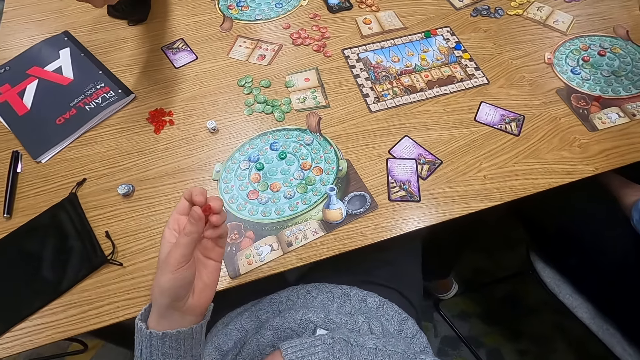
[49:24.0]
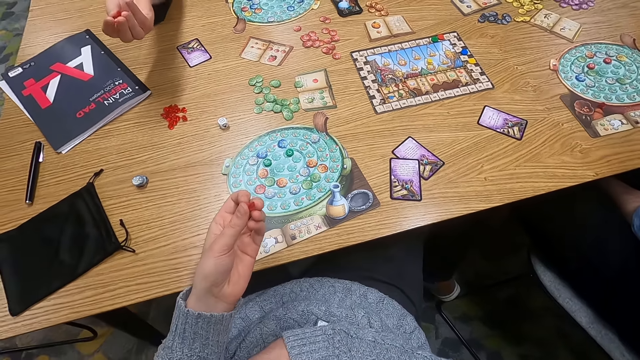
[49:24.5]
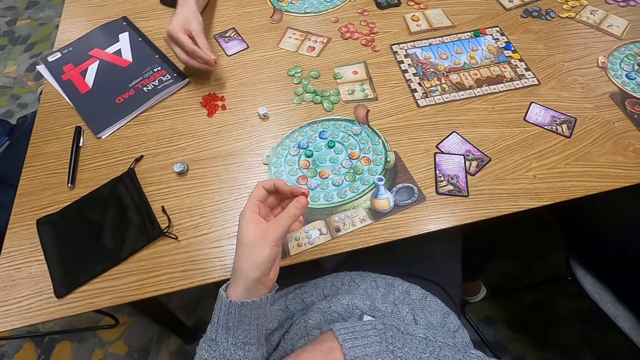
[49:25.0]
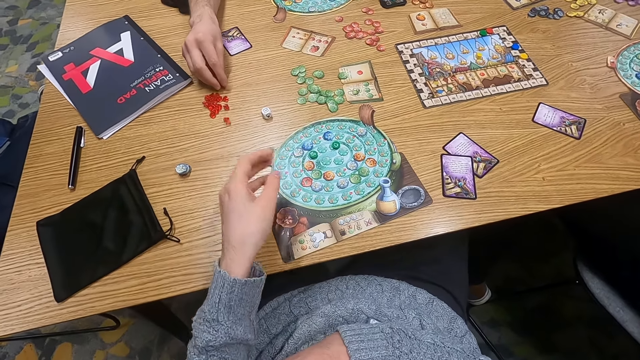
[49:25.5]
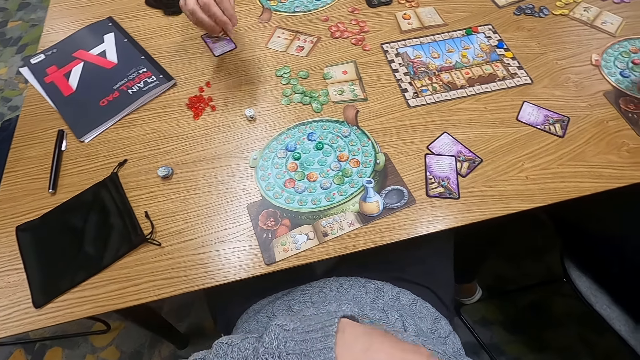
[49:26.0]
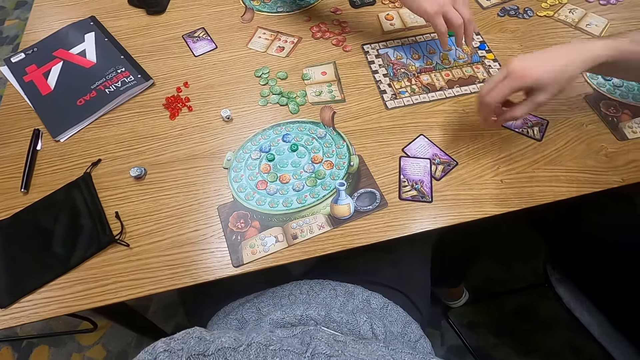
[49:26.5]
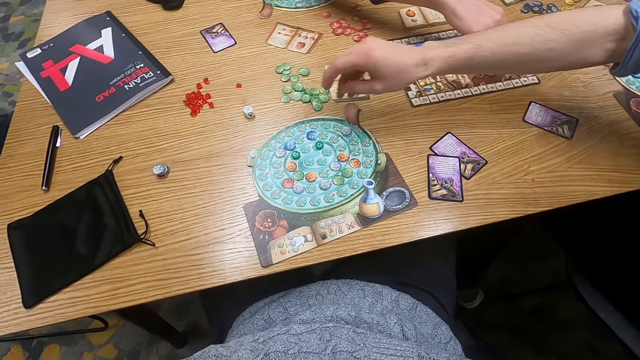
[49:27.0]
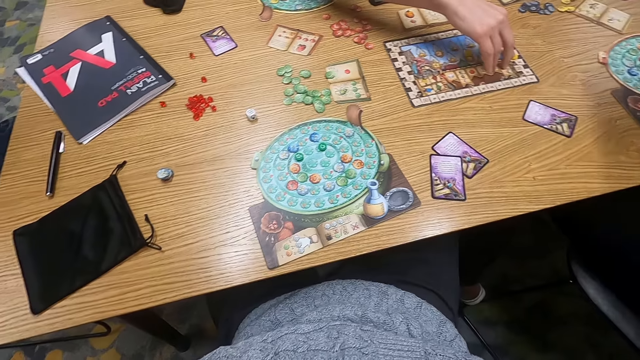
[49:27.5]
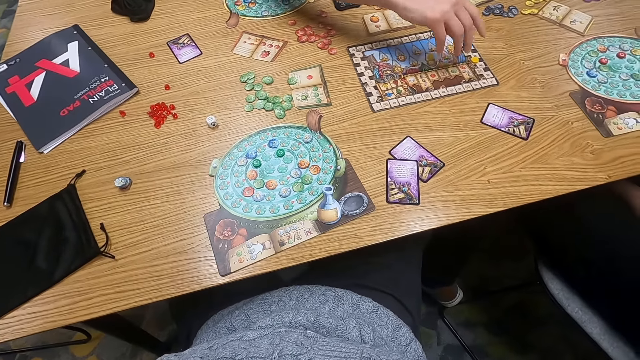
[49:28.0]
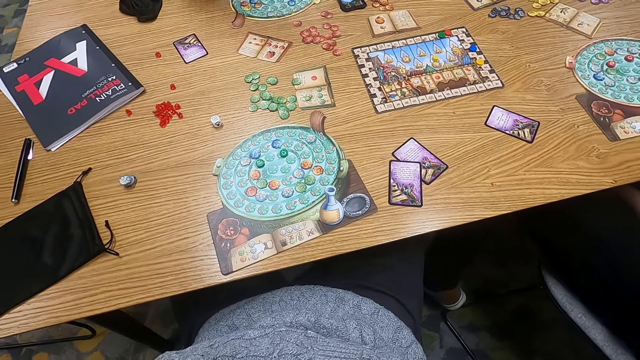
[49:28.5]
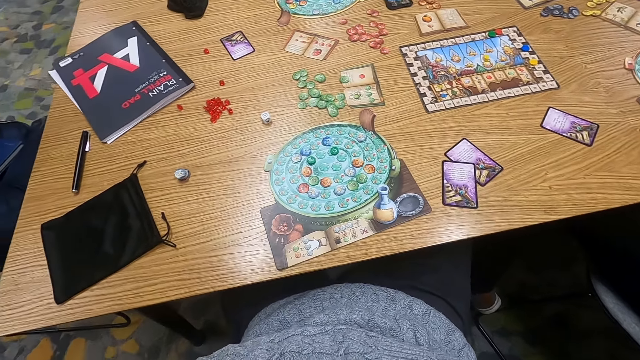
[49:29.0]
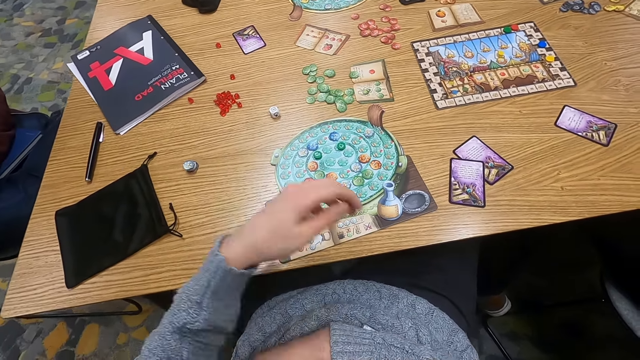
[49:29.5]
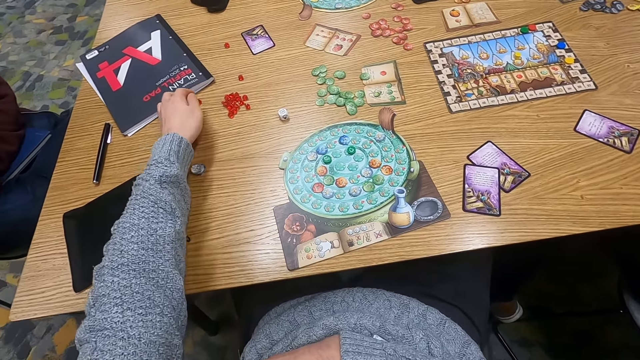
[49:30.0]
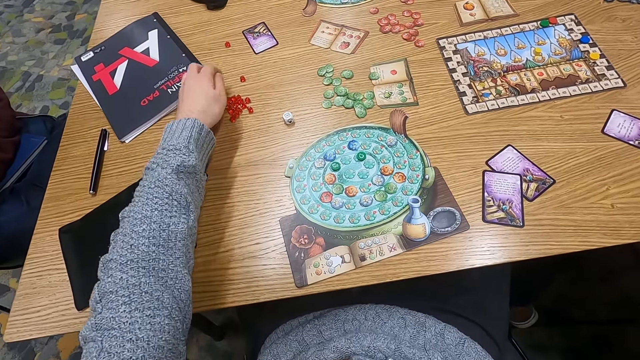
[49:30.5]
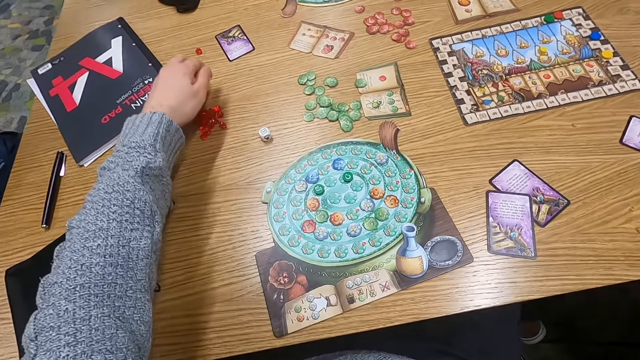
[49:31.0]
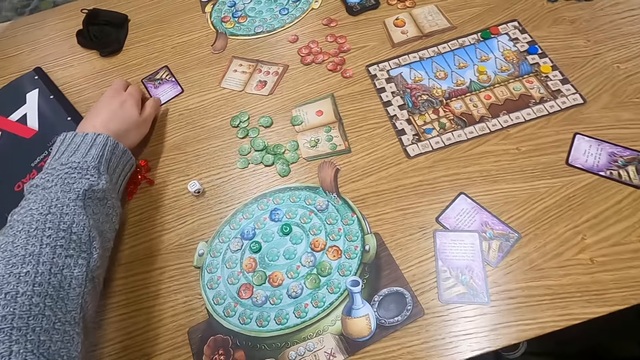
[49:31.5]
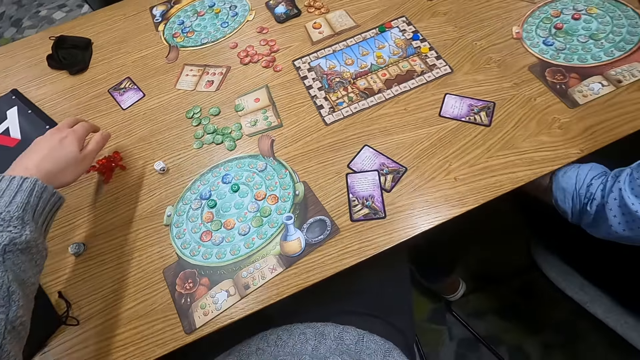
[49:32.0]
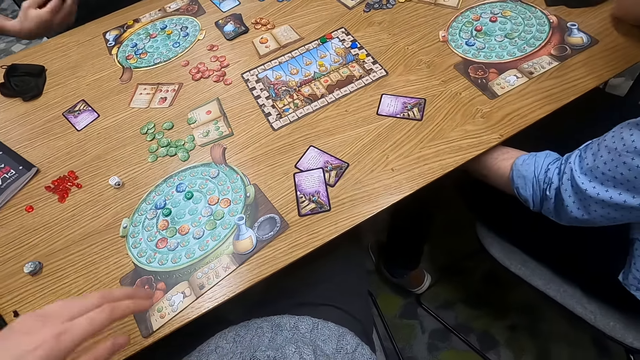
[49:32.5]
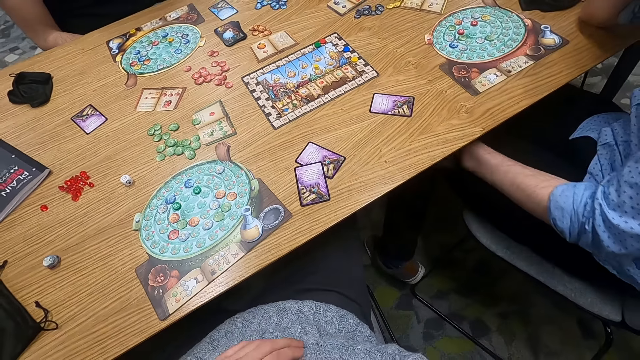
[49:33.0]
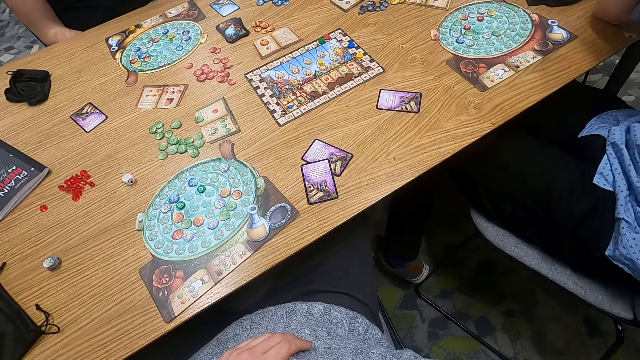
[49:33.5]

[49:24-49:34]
A person places down a dice. The camera wearer picks up a dice. A man plays a game. Another person places dice on the table. The first person throws down dice. Another man plays a game. The other person places dice on the table. The camera wearer plays a game and gathers dice on the table.

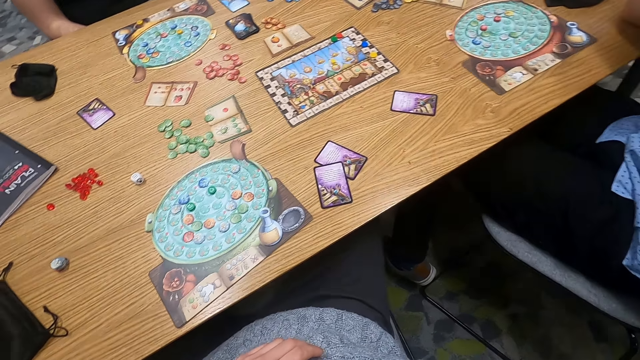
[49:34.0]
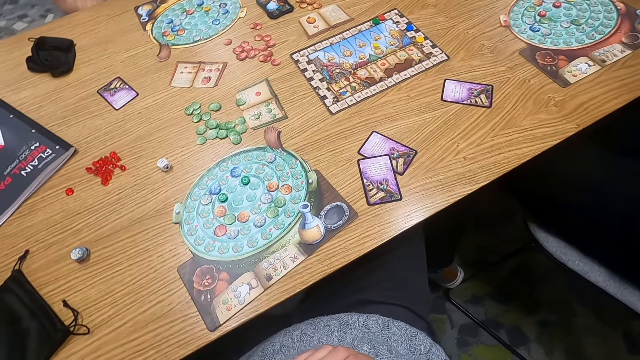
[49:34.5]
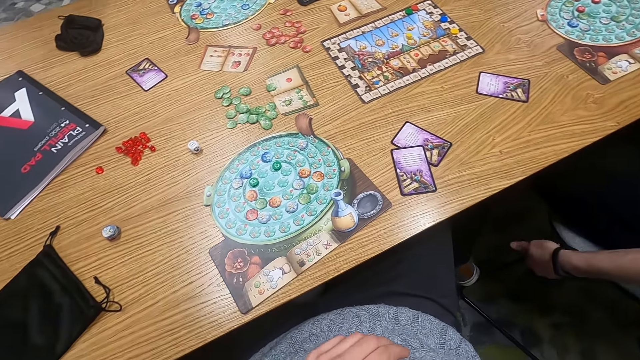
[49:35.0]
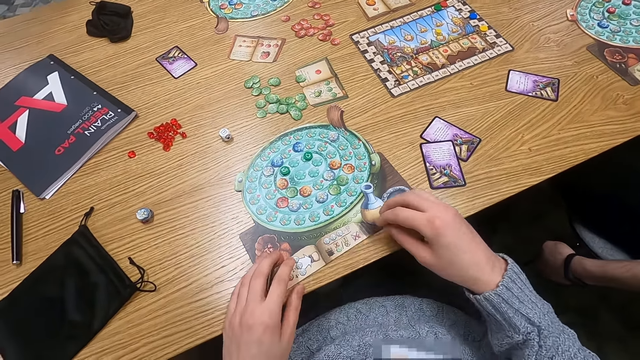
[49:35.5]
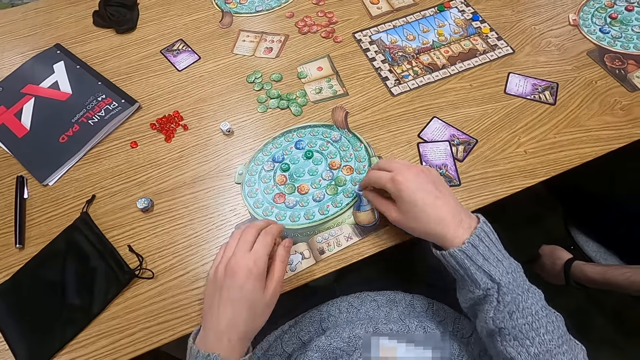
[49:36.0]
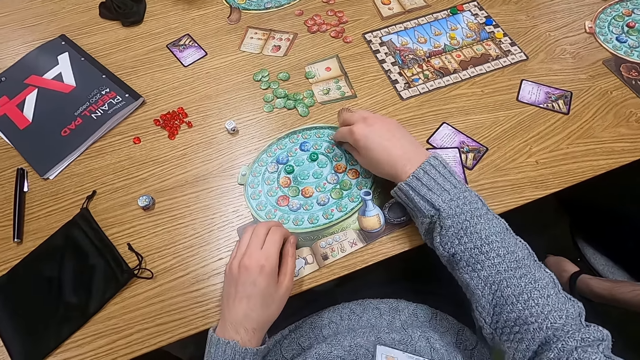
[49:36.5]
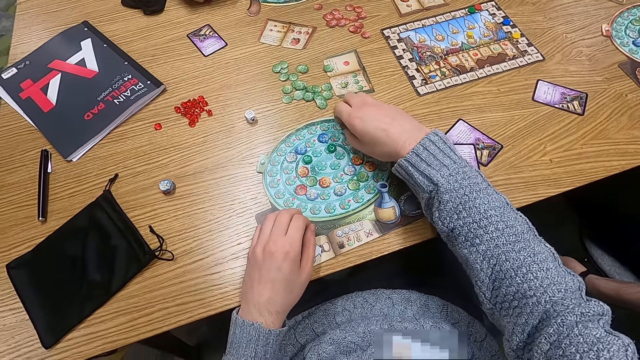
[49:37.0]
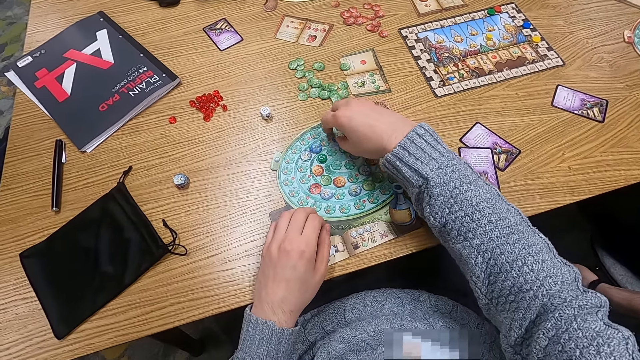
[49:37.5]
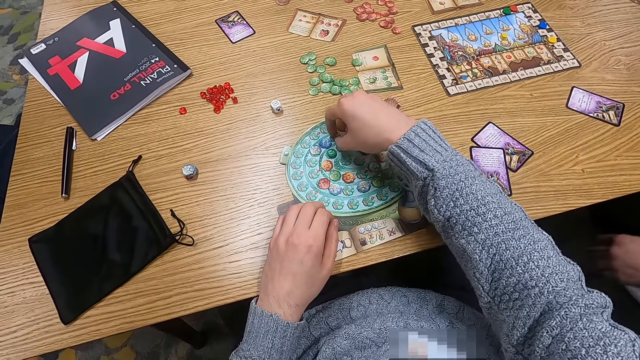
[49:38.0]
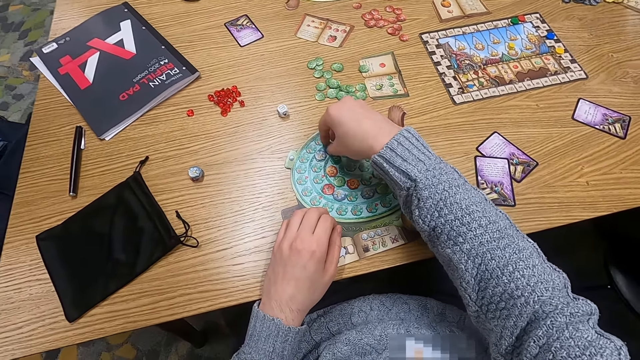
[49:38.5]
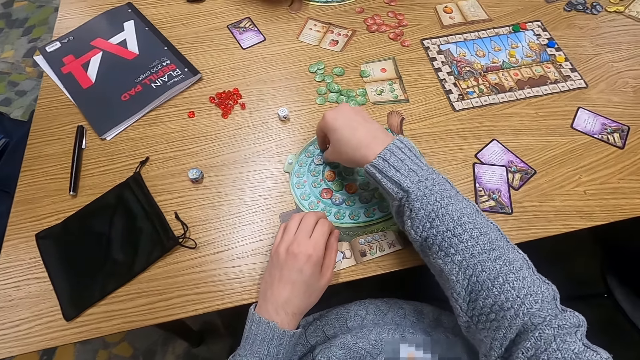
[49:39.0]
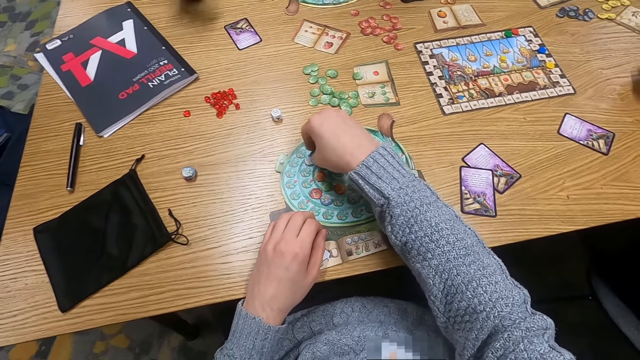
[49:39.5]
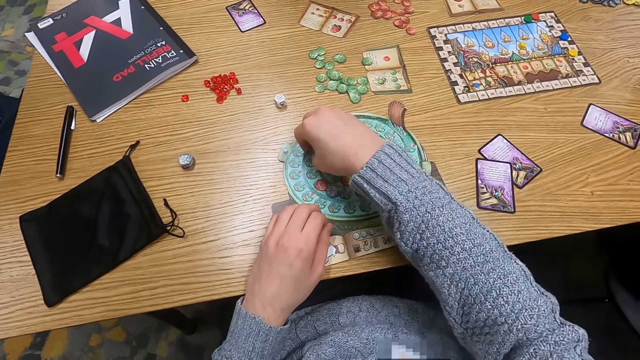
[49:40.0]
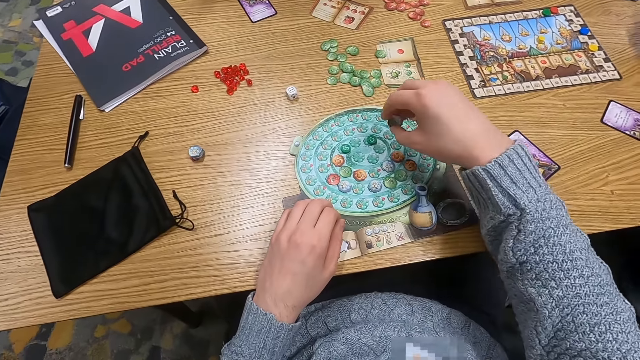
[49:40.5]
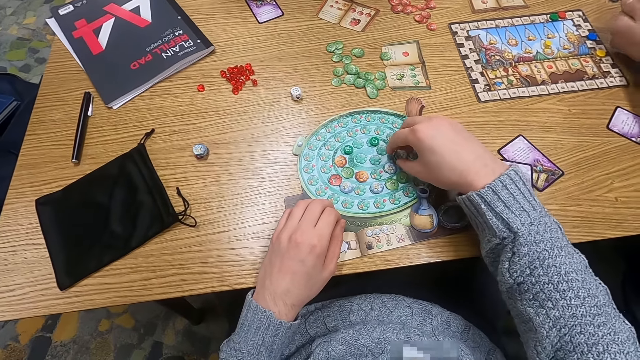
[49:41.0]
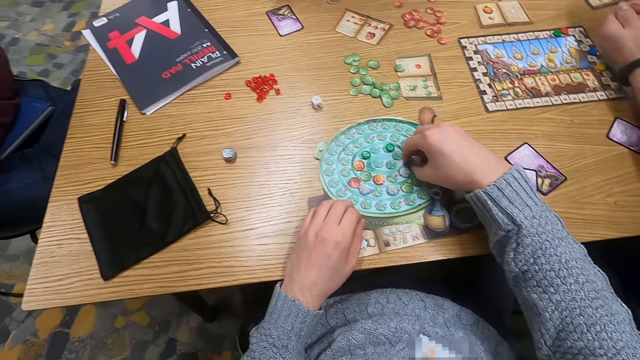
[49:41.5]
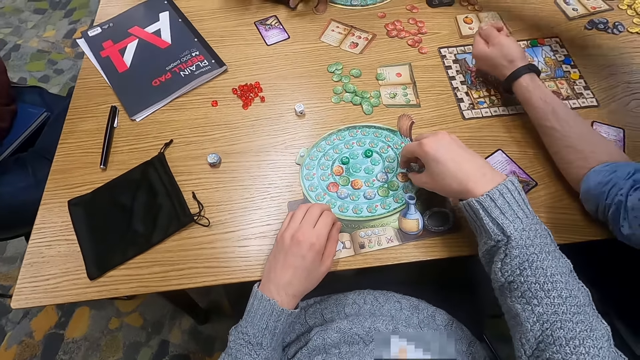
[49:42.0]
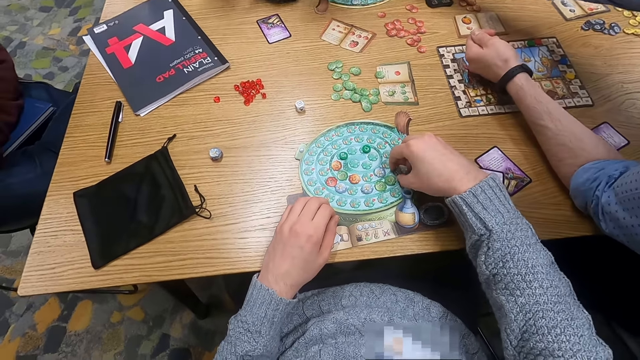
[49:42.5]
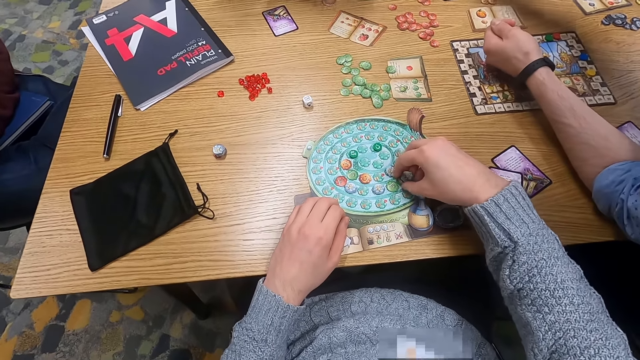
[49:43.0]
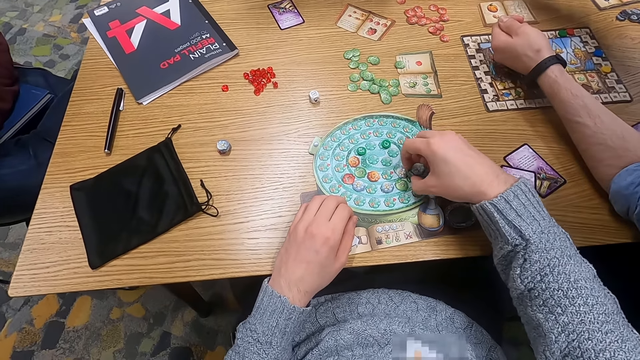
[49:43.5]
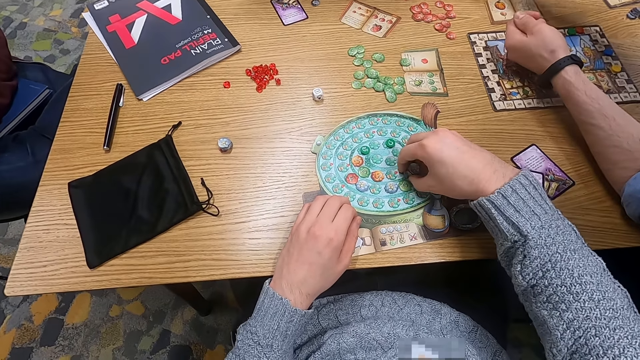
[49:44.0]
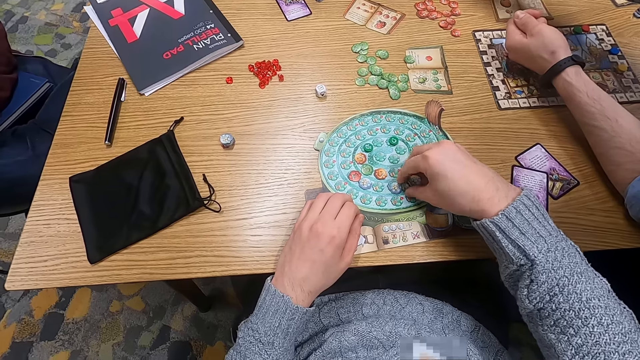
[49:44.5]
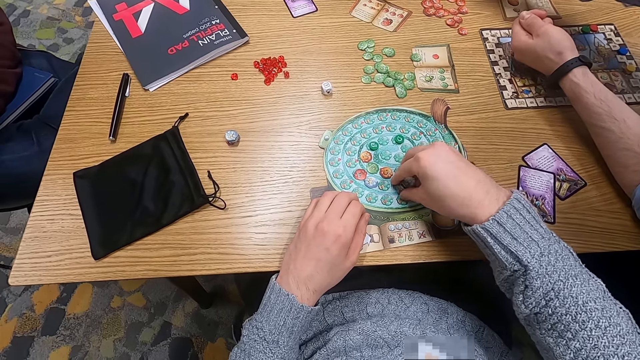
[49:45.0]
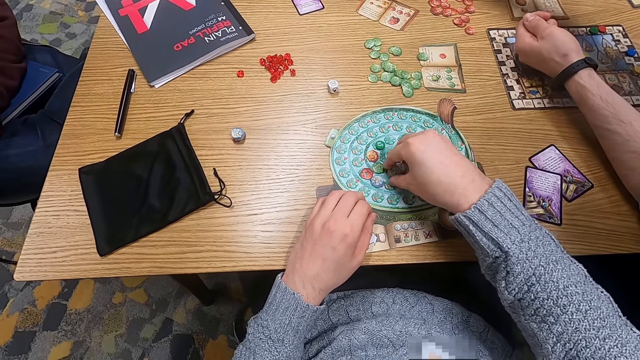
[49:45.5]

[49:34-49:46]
The camera wearer touches something. They pick up dice from the table. A man places his hand on the table.
